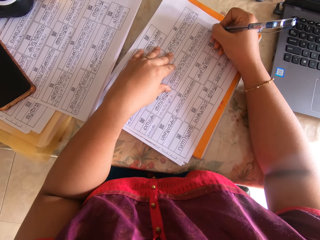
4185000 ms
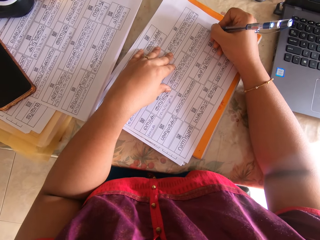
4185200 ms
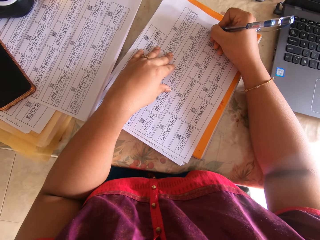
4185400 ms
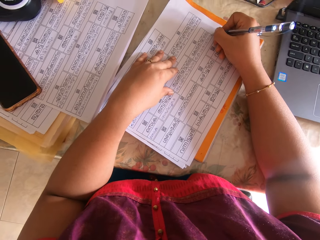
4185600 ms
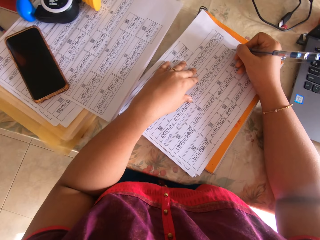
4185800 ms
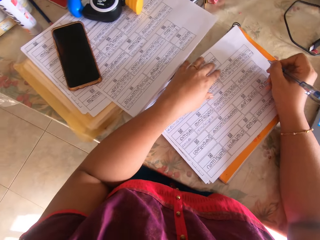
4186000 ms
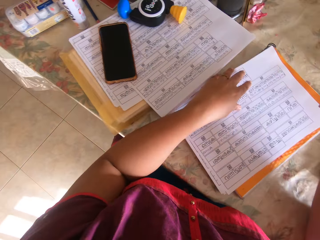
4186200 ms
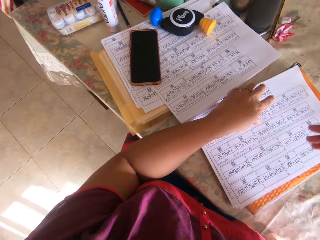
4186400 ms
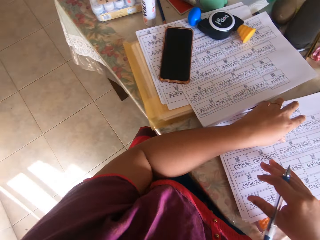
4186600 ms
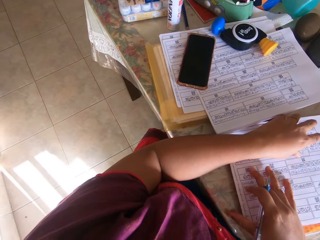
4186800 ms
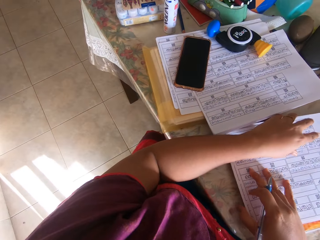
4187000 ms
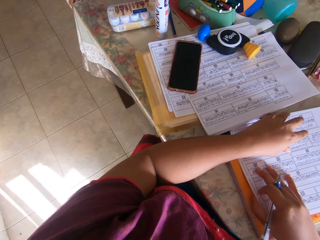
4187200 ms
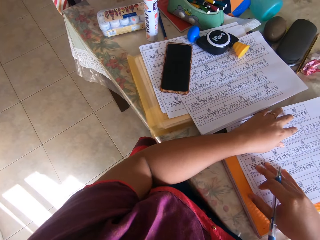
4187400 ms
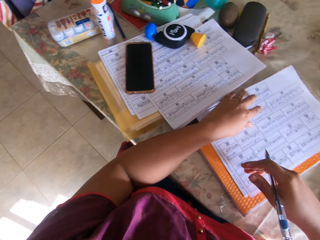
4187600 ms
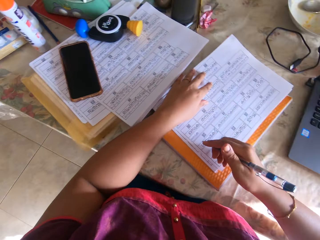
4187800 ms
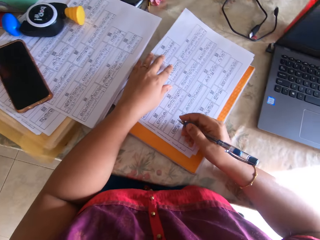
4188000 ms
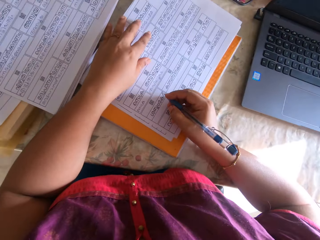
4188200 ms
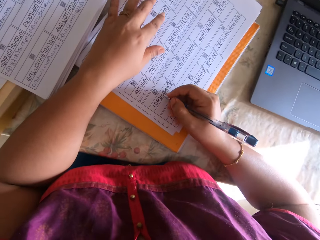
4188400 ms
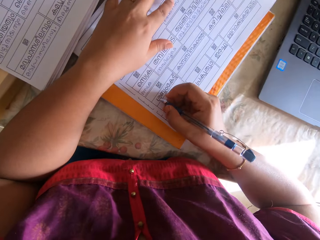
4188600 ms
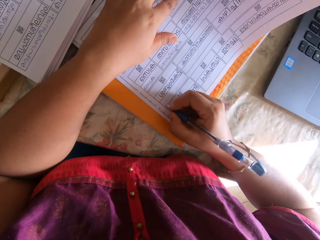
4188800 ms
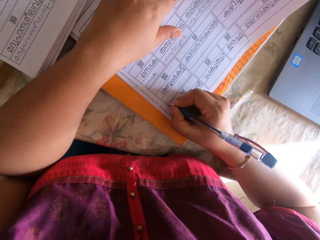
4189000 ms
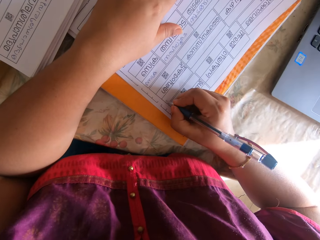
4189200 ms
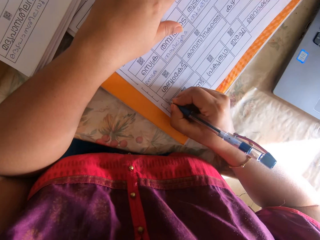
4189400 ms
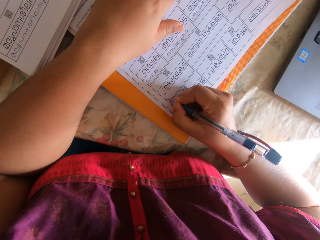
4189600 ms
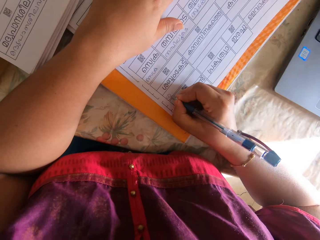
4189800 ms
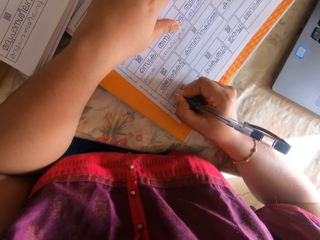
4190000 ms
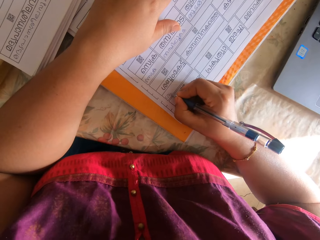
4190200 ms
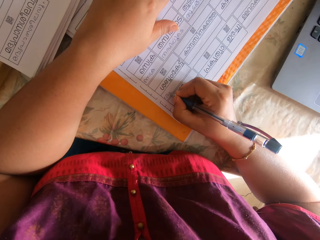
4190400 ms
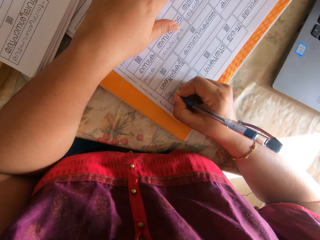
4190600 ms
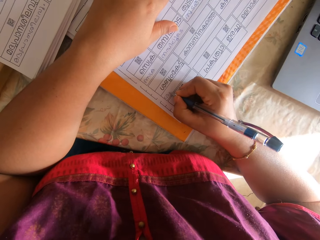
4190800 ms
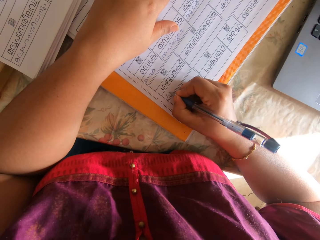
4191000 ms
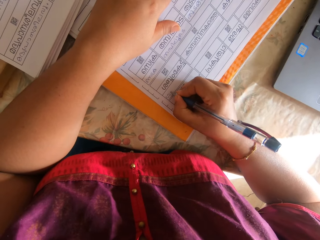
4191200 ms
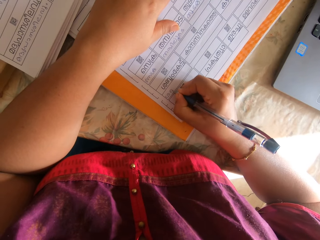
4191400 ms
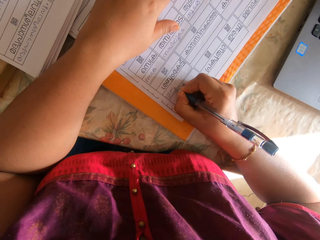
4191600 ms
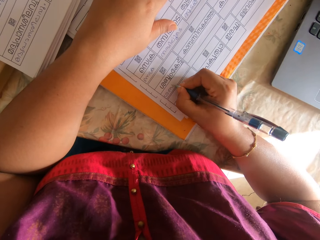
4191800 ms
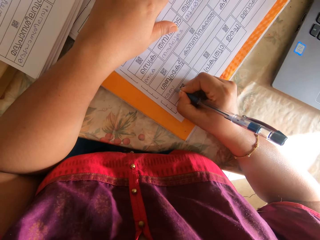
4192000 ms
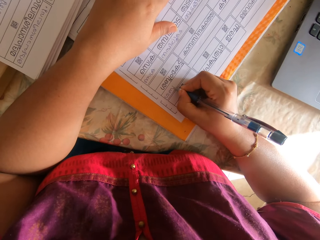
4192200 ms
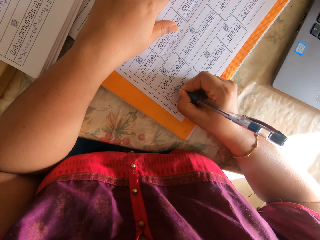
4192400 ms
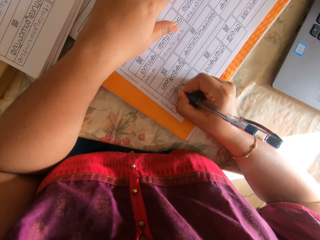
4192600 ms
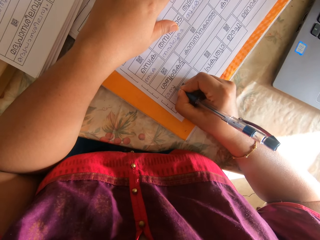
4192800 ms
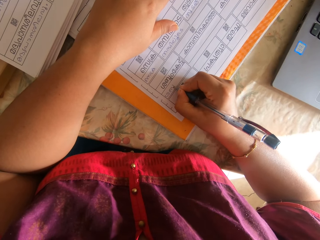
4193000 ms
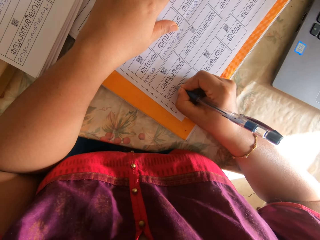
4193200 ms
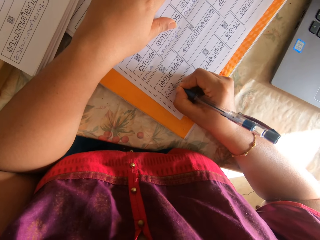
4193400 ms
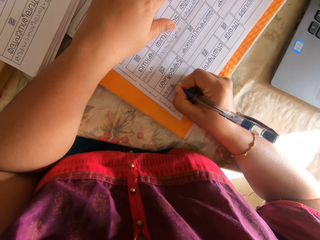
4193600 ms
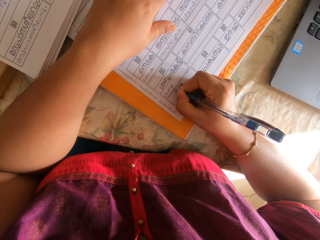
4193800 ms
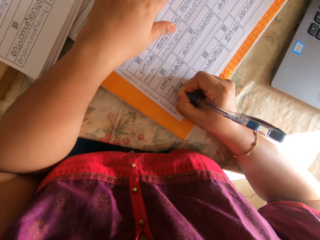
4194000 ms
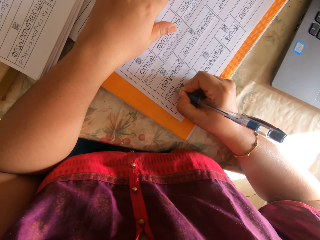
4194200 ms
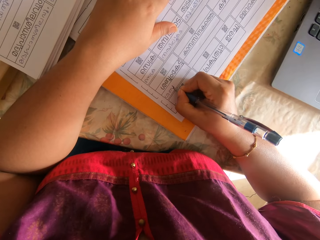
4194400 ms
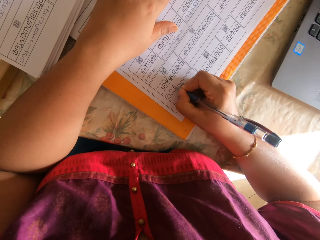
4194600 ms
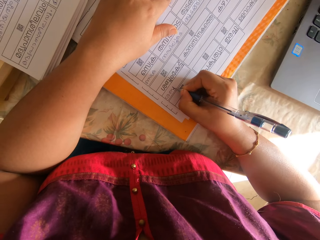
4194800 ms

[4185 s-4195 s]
The camera wearer adjusts the papers on the book on the table with her right hand. She writes on the paper on the book on the table with the pen in her right hand.

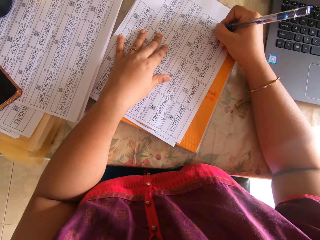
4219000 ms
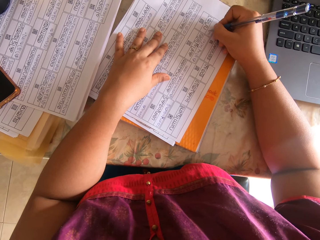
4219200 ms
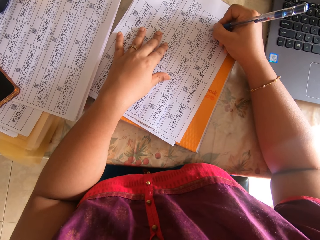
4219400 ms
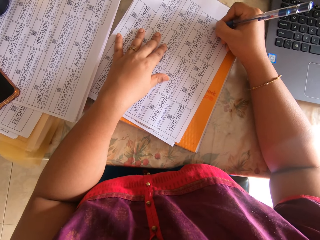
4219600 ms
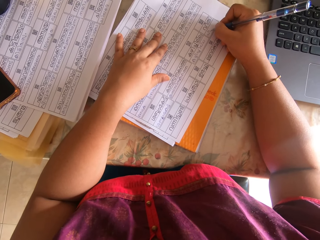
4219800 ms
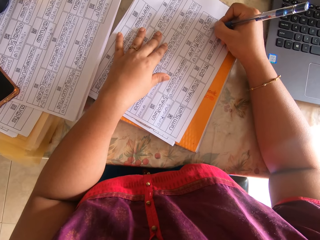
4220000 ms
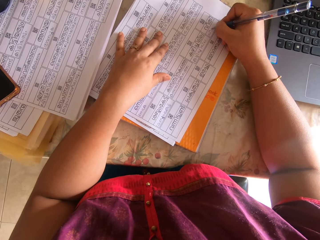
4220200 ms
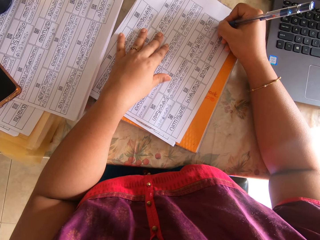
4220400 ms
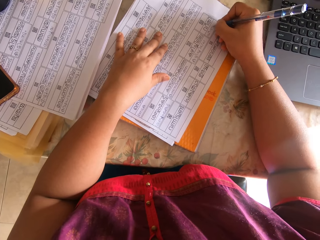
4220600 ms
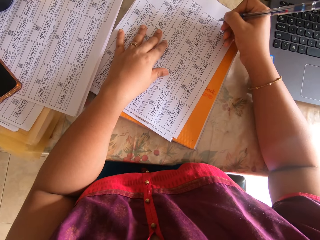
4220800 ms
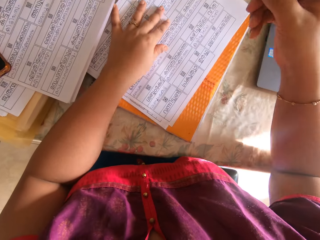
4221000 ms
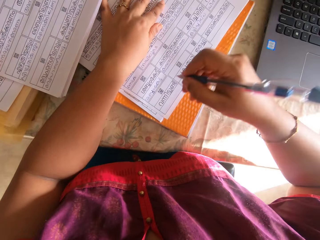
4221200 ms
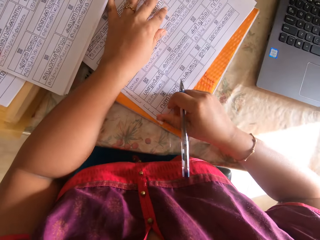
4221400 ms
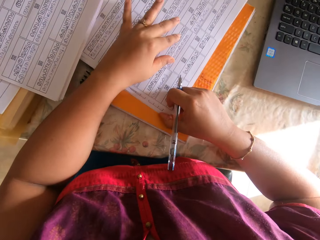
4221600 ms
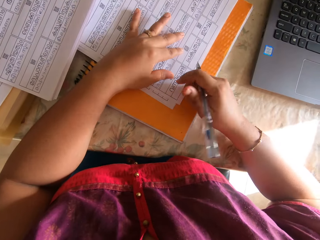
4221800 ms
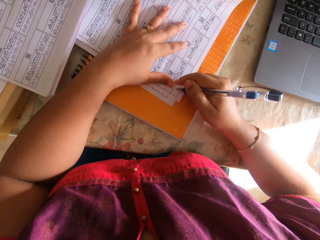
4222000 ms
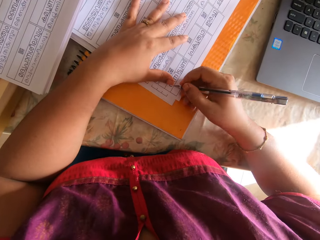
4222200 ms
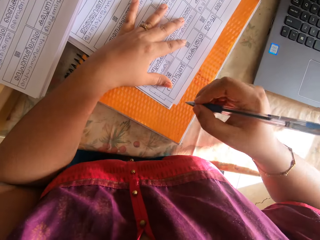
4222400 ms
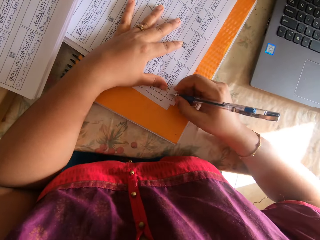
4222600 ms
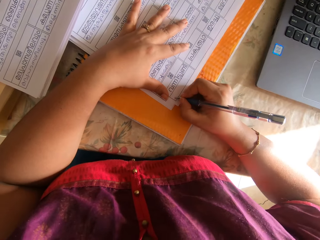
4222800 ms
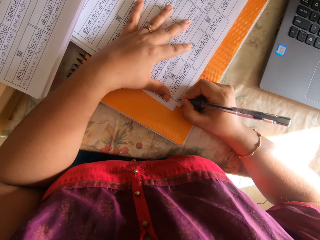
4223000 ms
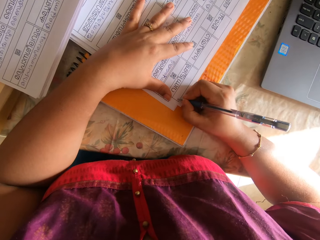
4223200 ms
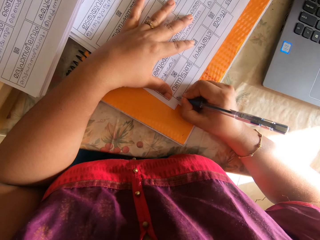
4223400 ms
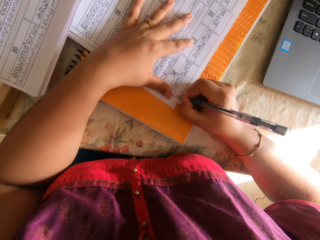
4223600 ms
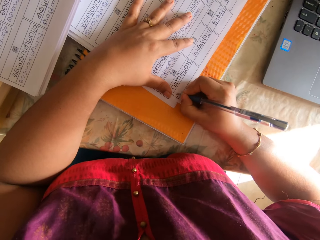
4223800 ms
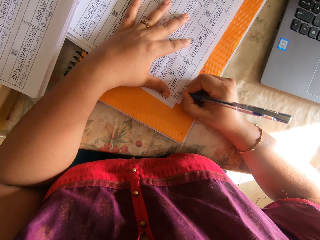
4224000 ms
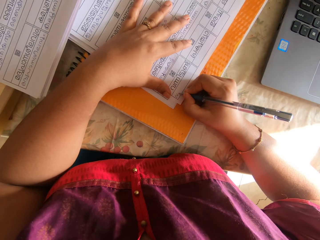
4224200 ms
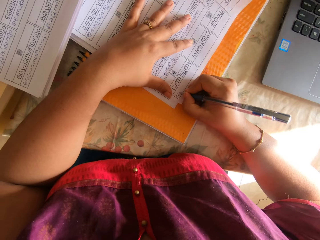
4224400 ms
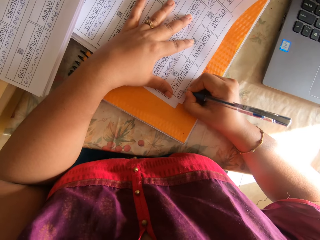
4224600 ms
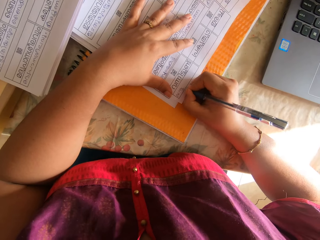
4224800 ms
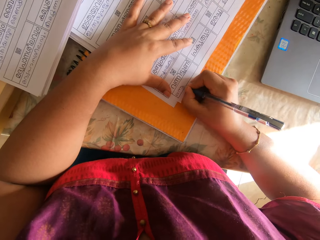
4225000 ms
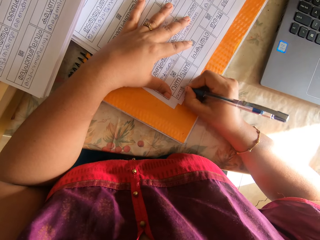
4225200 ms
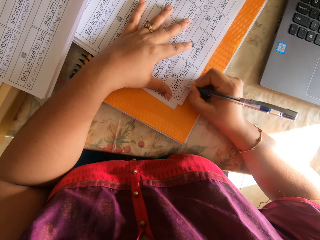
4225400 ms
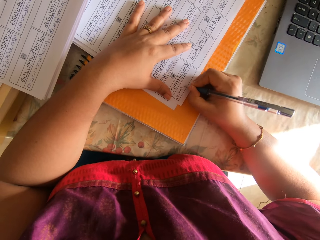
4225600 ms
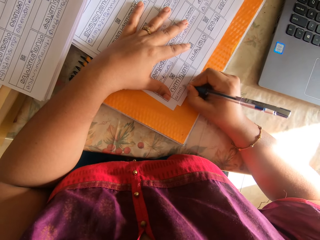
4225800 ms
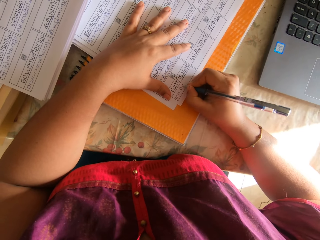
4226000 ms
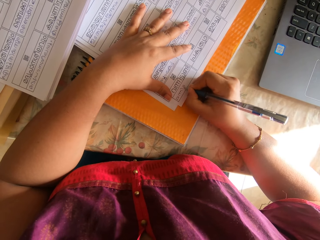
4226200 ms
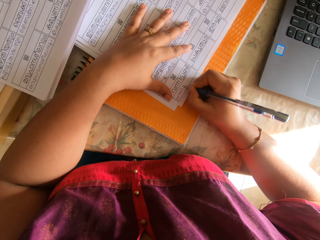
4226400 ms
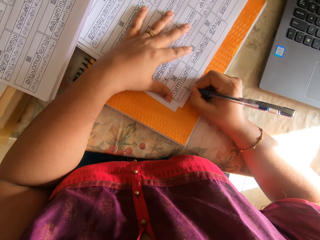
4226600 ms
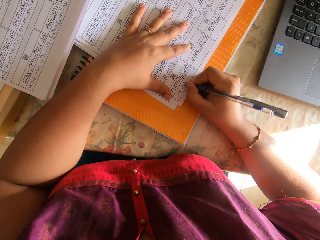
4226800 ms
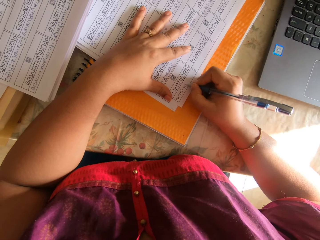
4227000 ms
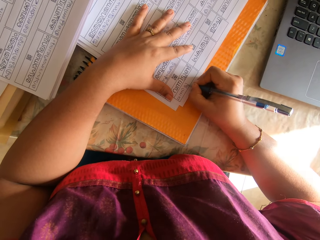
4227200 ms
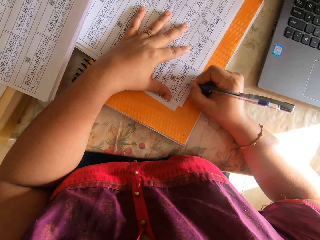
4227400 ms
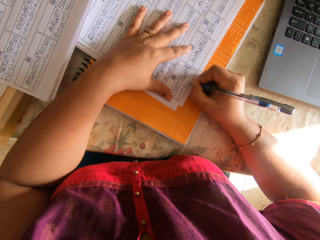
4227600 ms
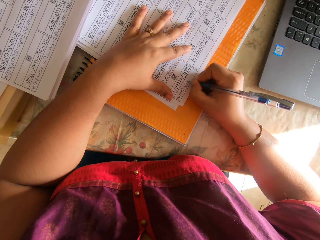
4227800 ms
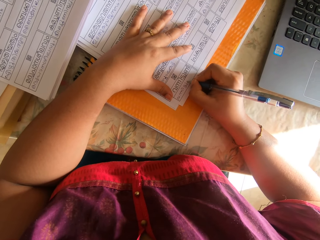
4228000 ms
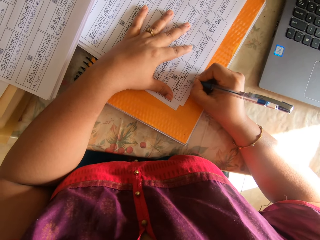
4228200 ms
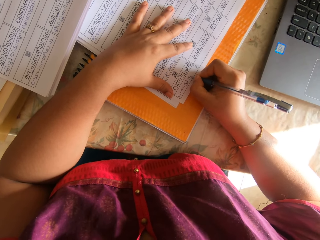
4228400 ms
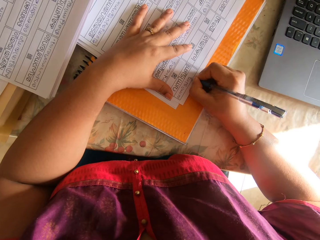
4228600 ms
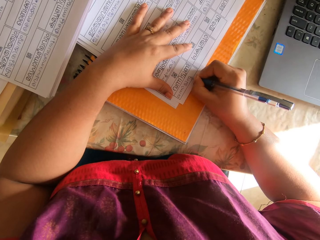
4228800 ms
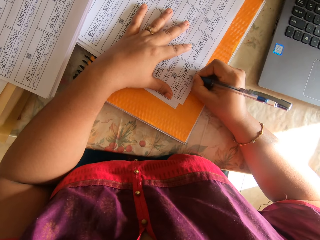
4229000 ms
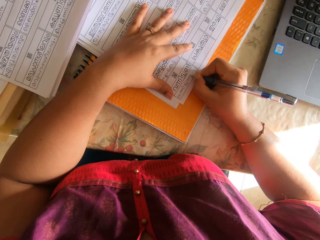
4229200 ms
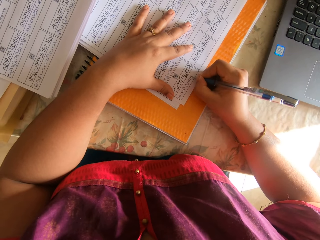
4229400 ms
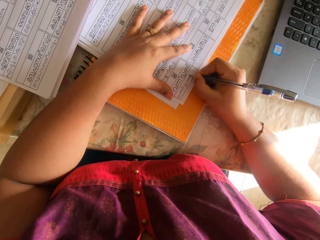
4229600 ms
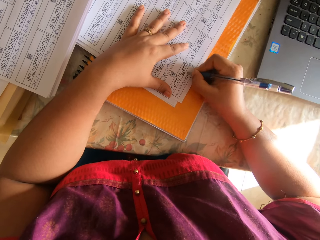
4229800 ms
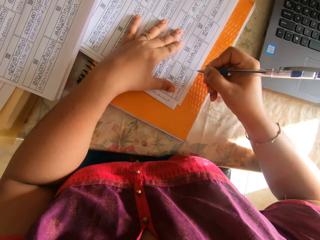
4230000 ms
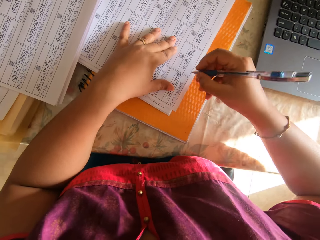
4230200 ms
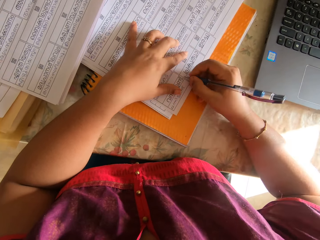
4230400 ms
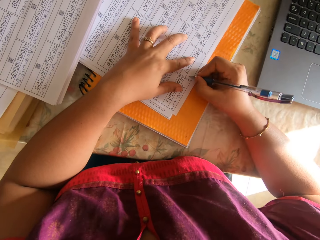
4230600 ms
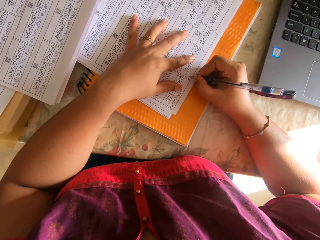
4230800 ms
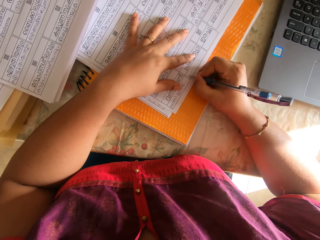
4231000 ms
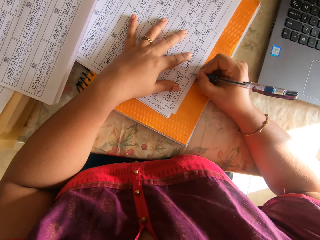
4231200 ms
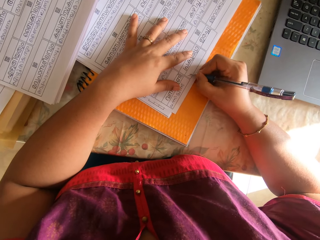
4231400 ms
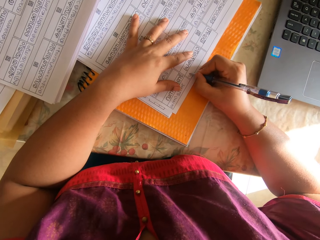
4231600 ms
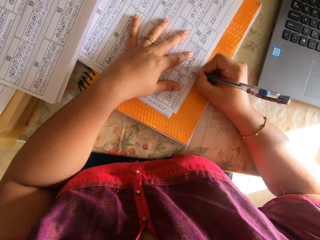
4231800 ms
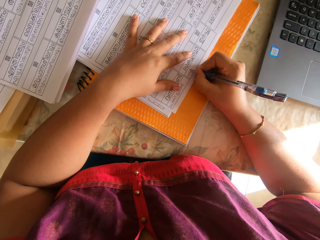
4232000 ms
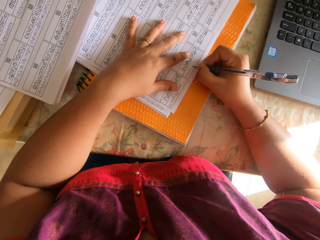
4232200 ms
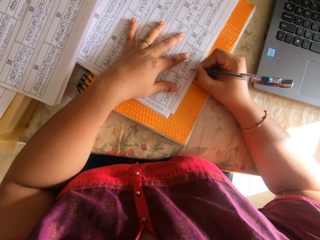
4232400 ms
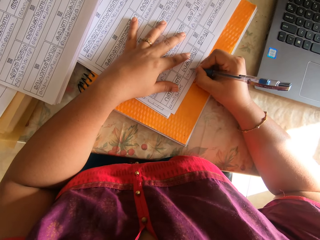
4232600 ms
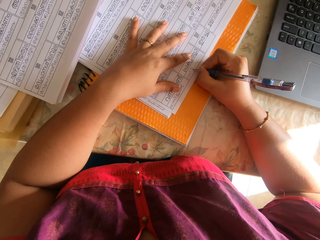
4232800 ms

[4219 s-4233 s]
The camera wearer moves the papers on the book on the table with her left hand. She writes on the paper on the book on the table with the pen in her right hand. She moves the papers on the book on the table with her left hand. She writes on the paper on the book on the table with the pen in her right hand.
